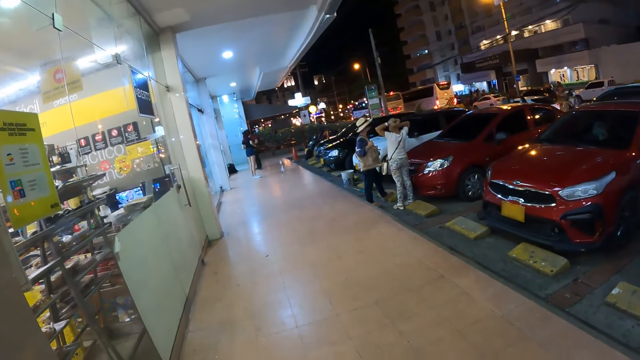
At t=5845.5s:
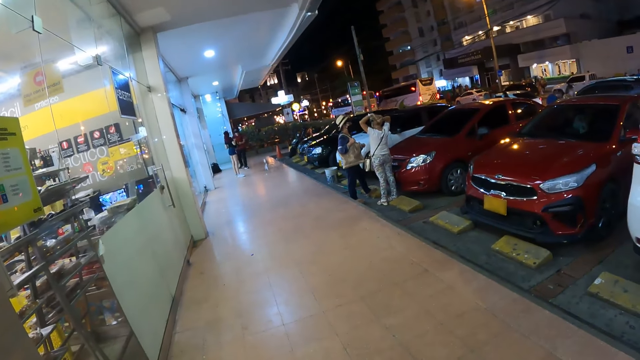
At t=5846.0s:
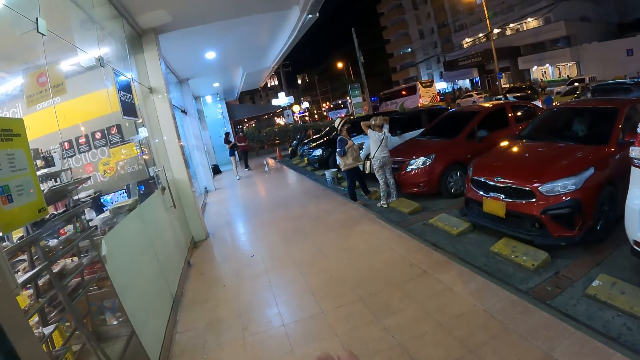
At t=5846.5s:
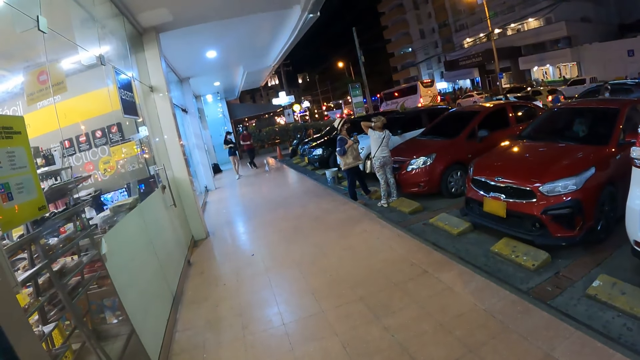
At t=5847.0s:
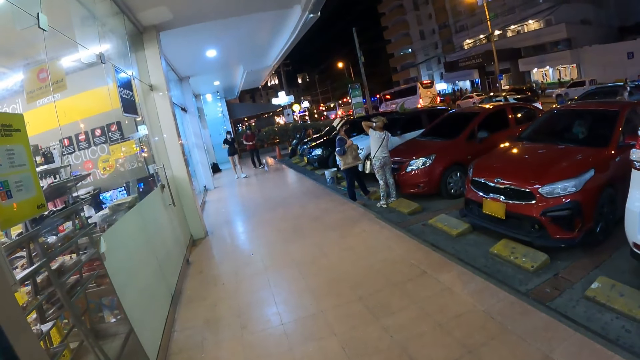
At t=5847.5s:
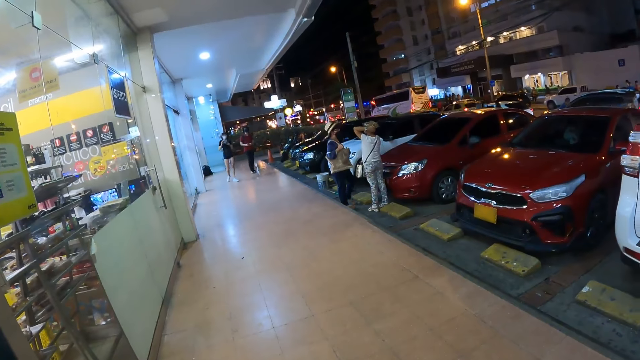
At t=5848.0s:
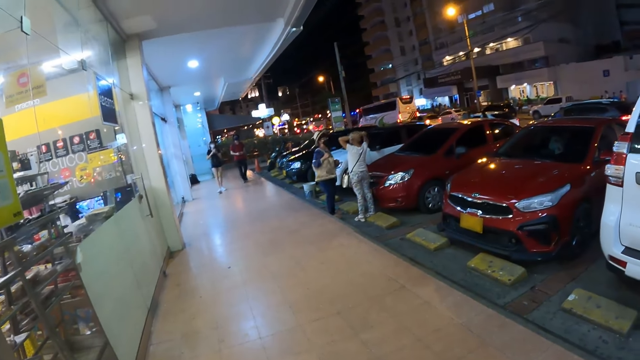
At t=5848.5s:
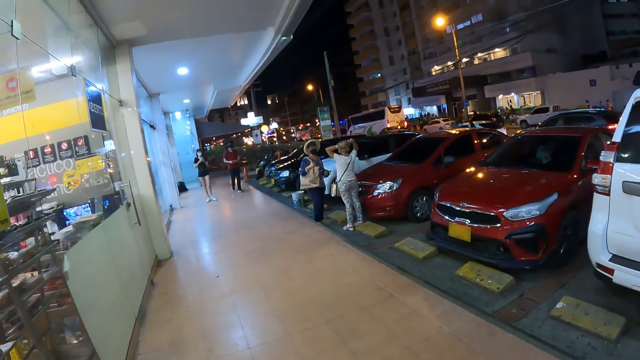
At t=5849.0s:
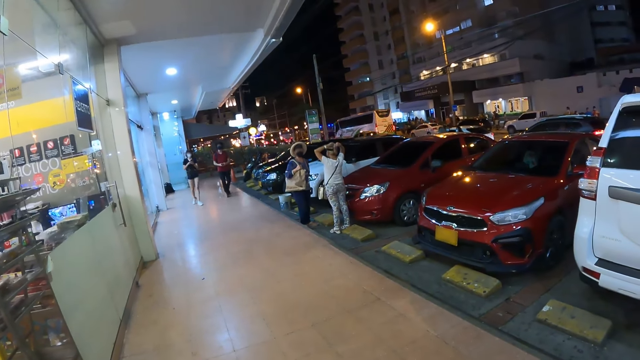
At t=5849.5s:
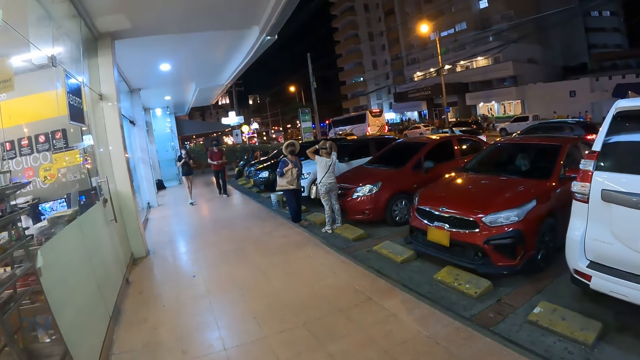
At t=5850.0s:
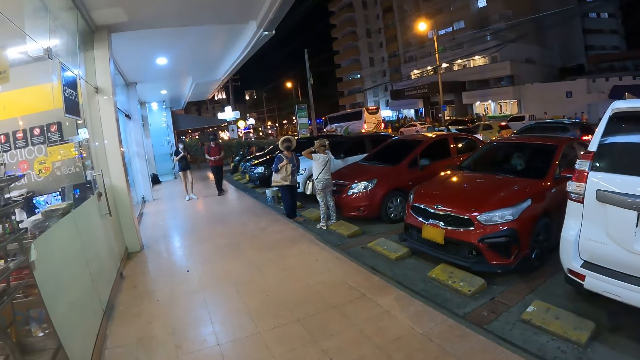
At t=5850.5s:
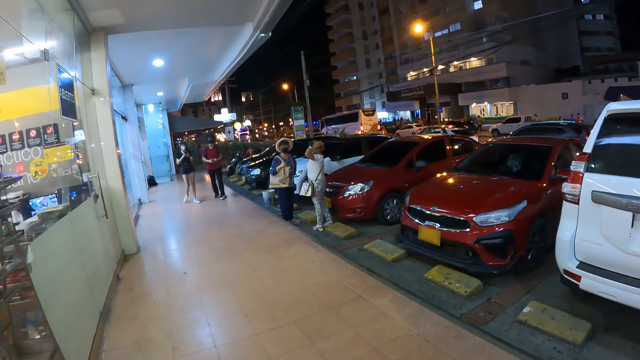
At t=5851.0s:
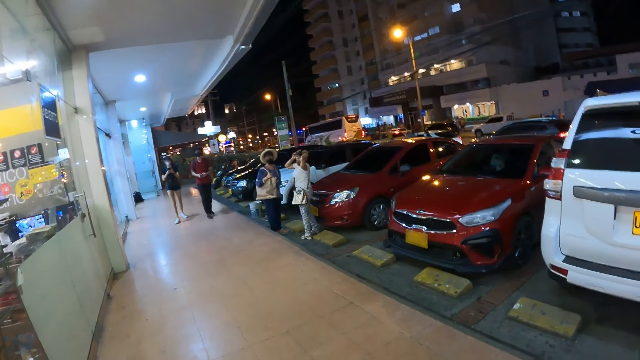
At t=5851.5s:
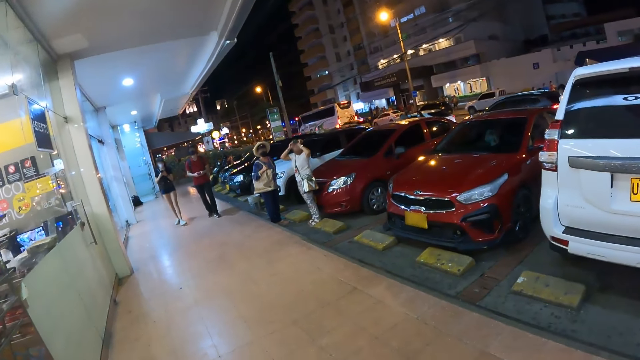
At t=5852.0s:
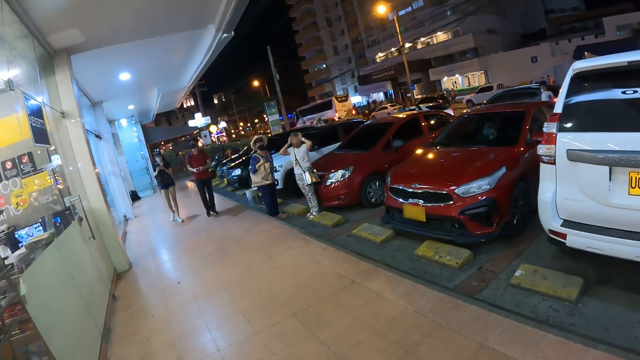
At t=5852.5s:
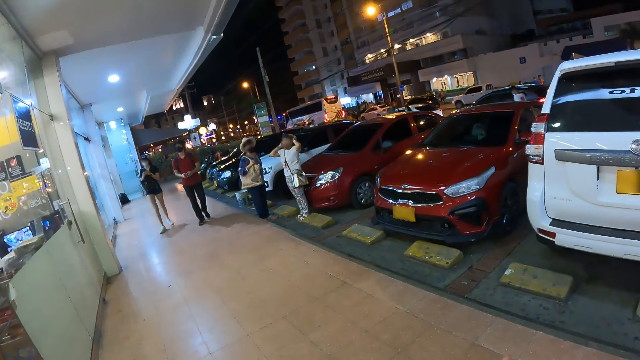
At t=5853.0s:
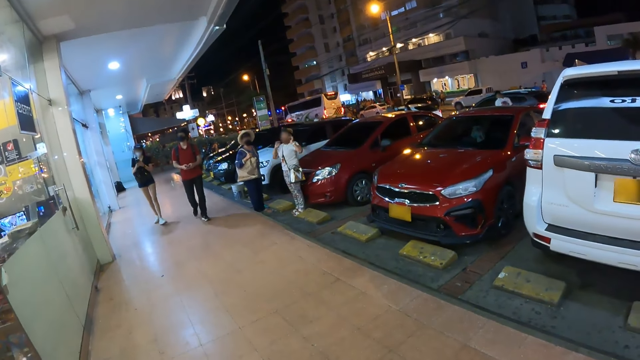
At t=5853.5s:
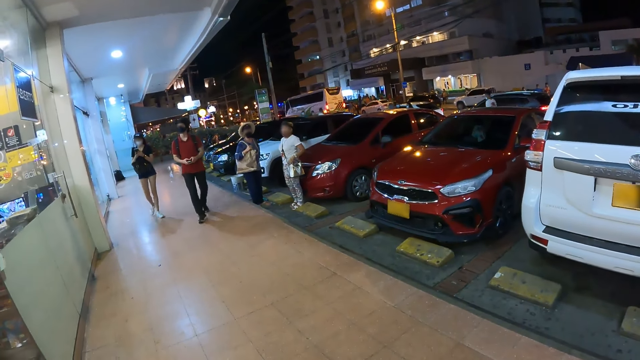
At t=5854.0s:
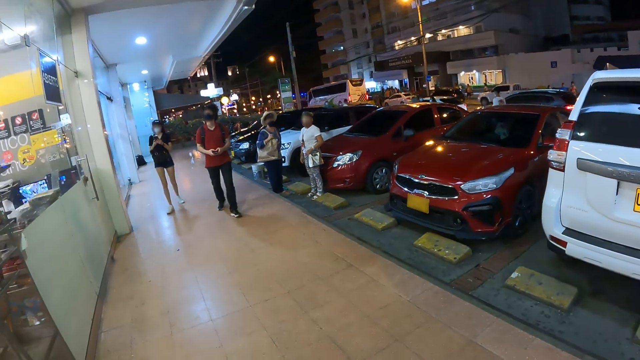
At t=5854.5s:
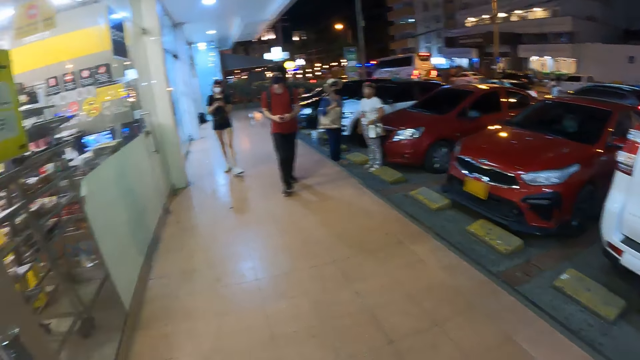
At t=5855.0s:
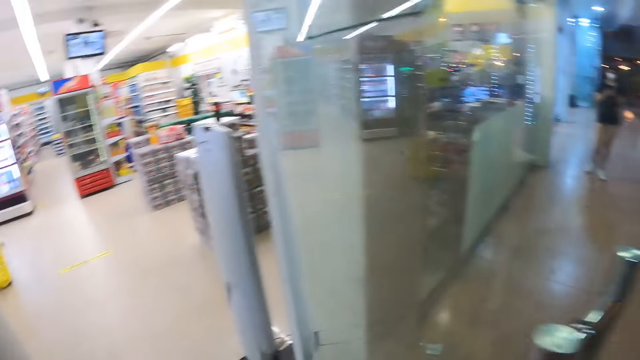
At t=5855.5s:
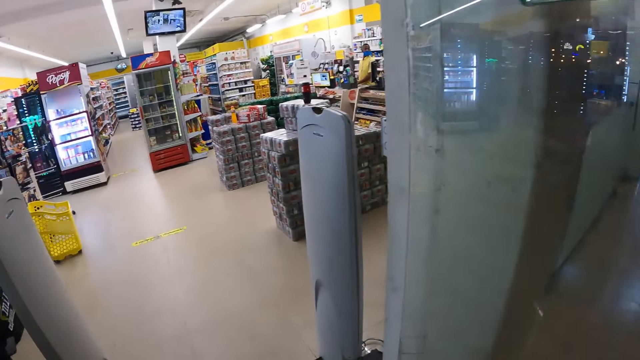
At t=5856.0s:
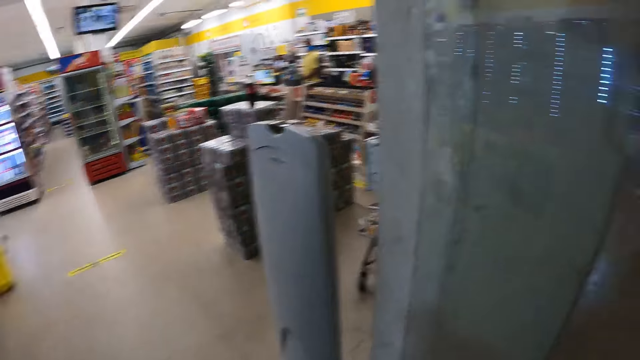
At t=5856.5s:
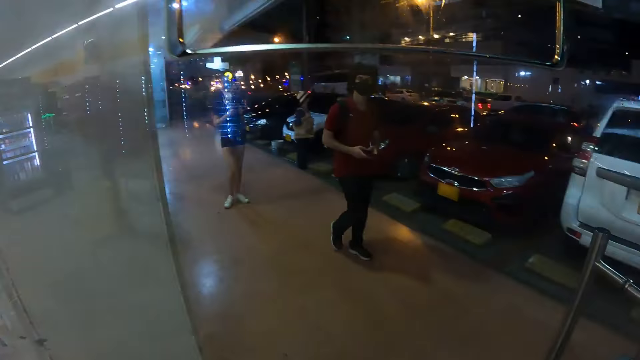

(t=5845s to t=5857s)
The man operates a phone with both hands. A woman operates a phone with both hands.

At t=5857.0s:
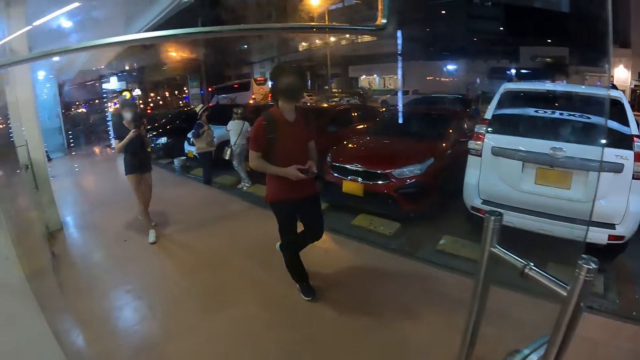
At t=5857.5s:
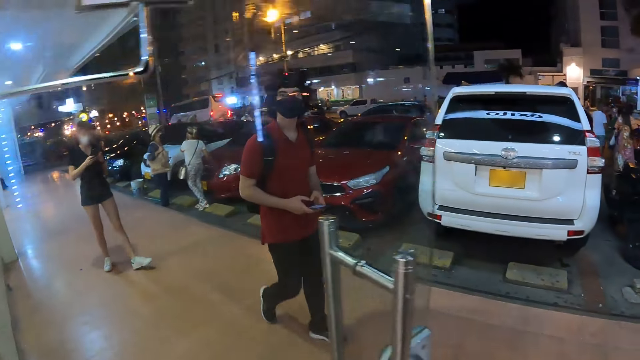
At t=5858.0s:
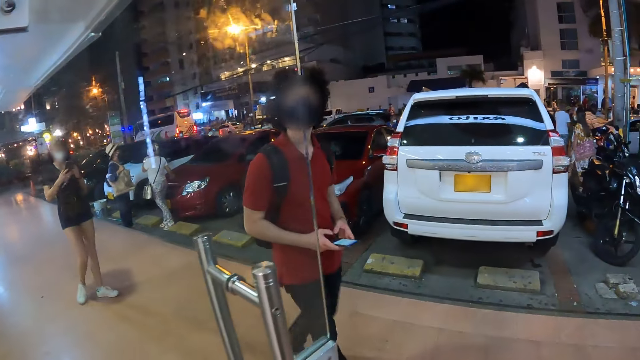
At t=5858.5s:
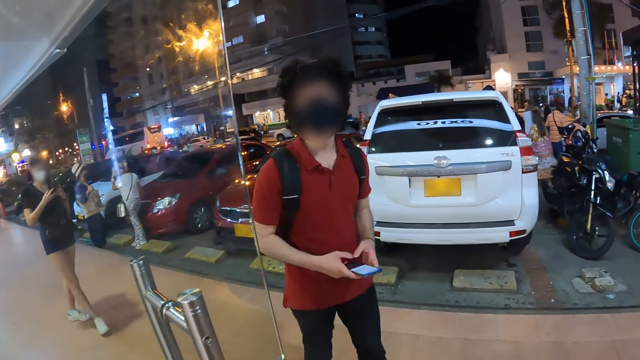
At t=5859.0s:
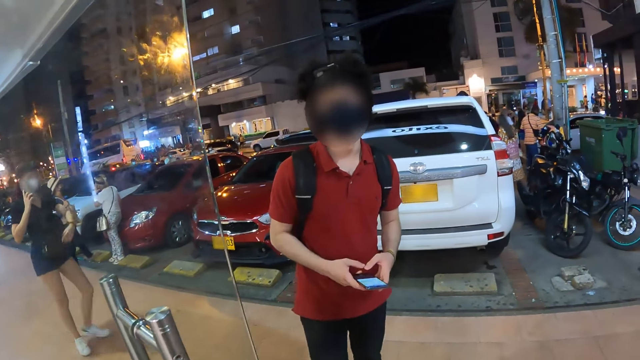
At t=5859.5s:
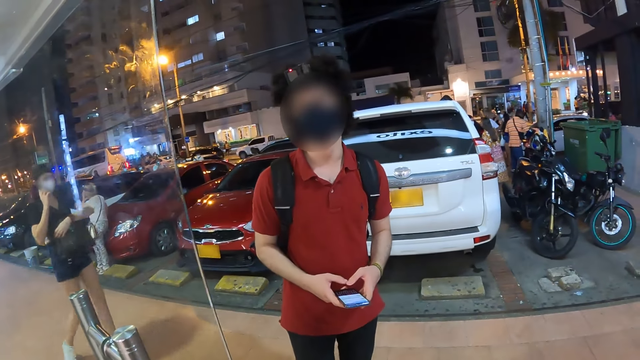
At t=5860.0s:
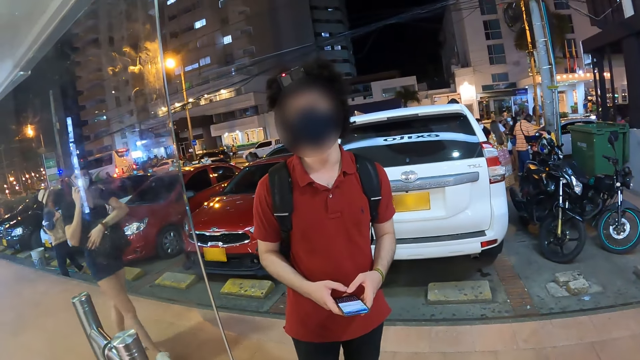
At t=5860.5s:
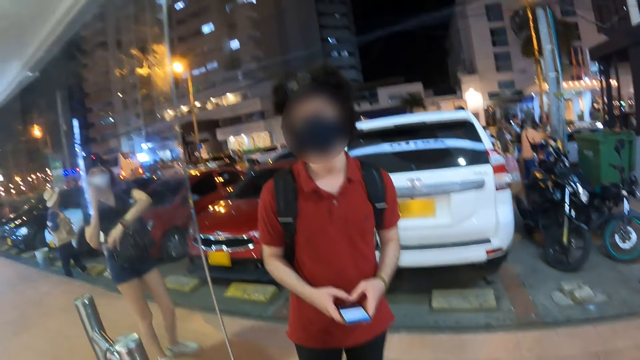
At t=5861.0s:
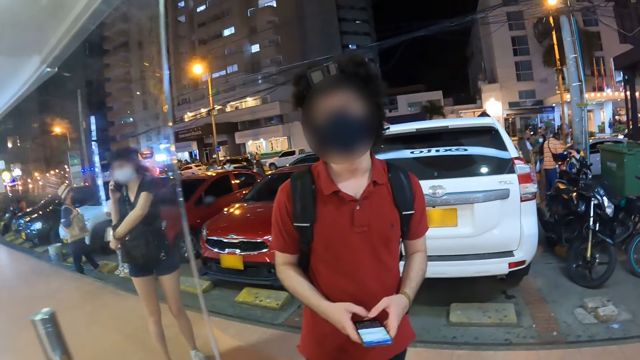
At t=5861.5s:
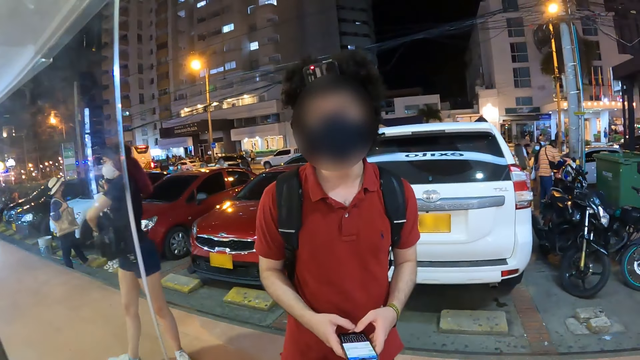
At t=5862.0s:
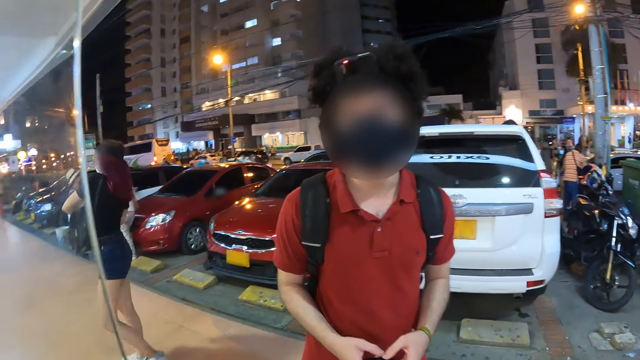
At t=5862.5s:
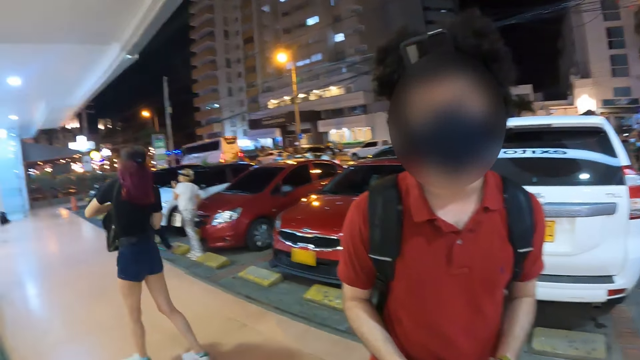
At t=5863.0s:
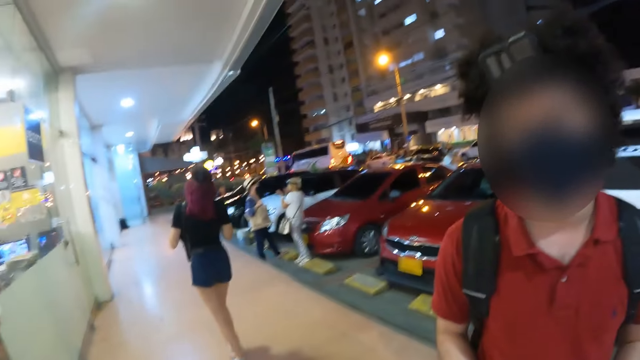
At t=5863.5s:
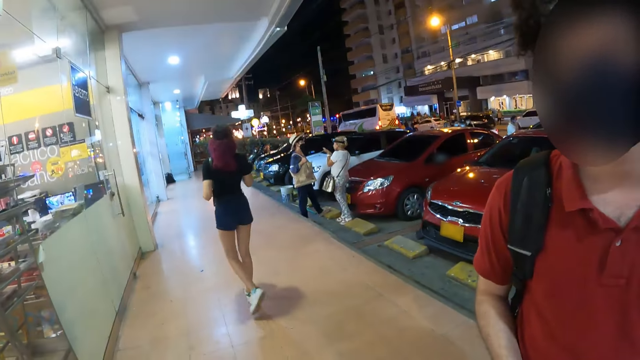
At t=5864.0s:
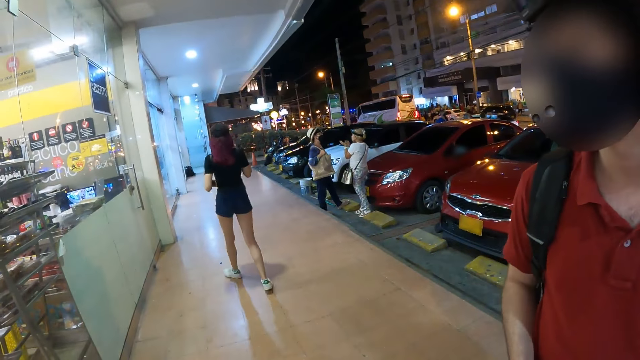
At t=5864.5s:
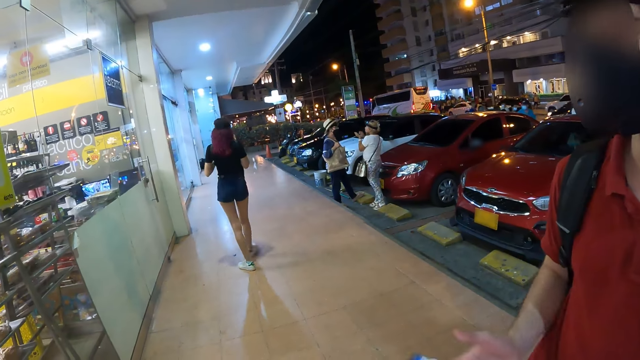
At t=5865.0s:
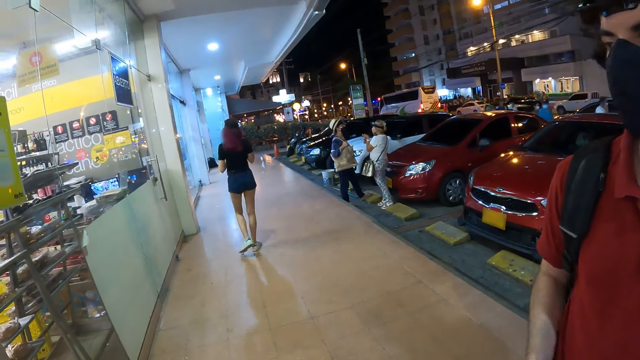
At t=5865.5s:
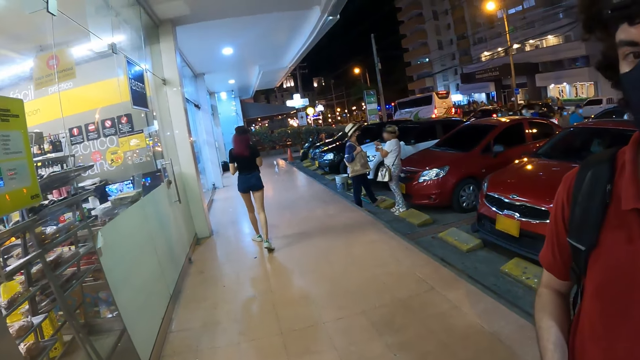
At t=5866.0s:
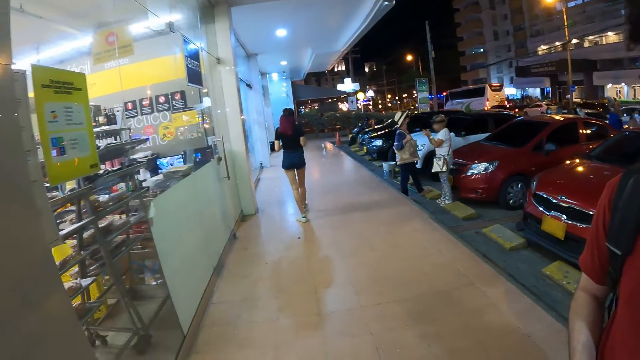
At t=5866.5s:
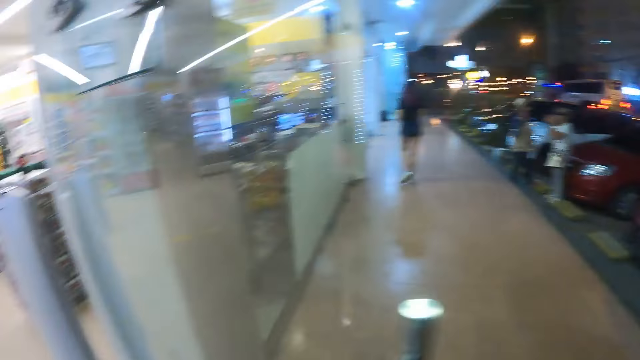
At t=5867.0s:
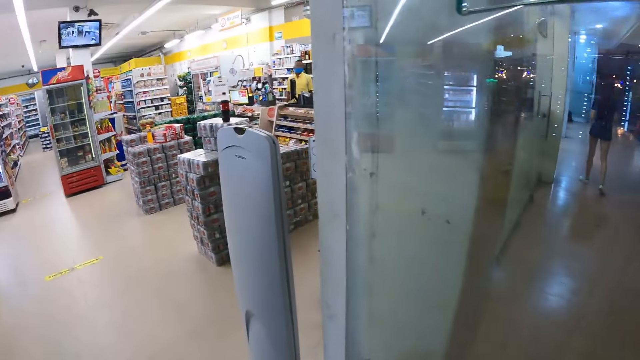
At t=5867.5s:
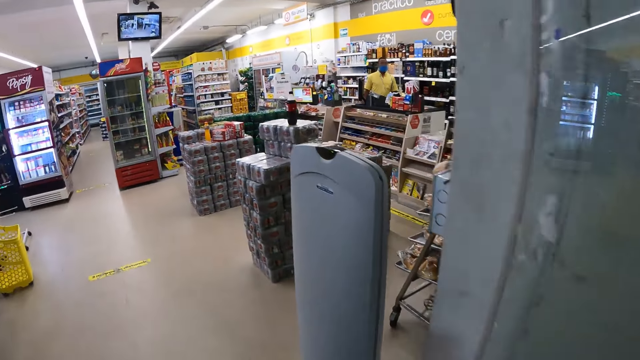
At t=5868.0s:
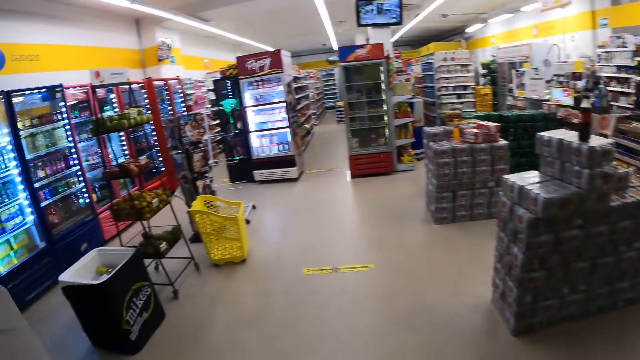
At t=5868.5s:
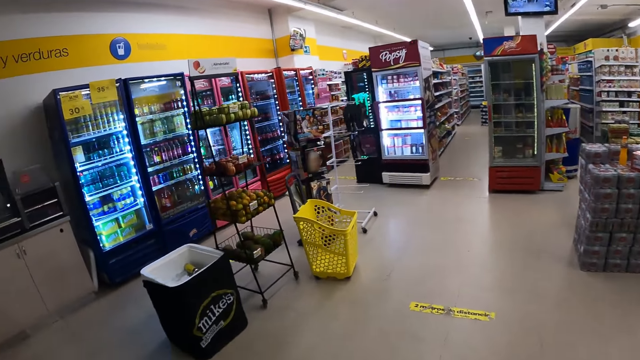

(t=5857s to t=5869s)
The camera wearer converses with the man. The woman places the phone in her right ear with her right hand.
